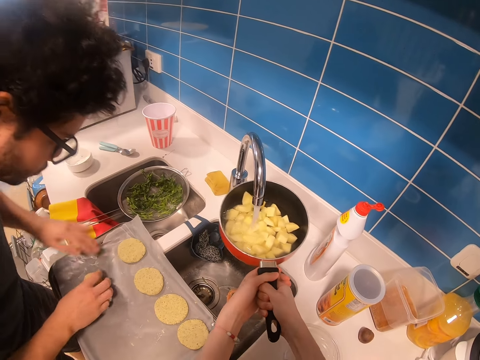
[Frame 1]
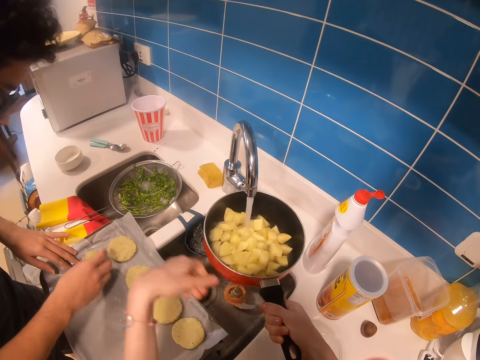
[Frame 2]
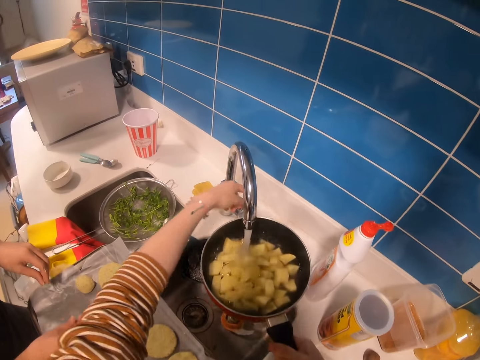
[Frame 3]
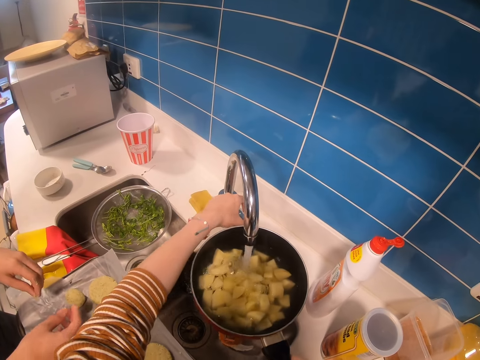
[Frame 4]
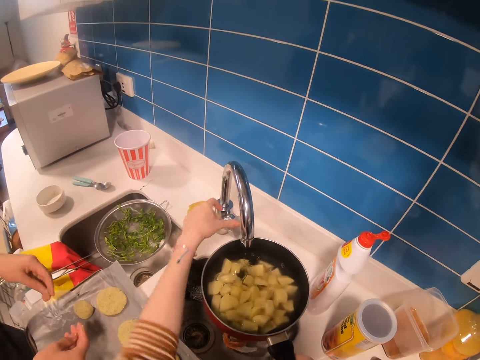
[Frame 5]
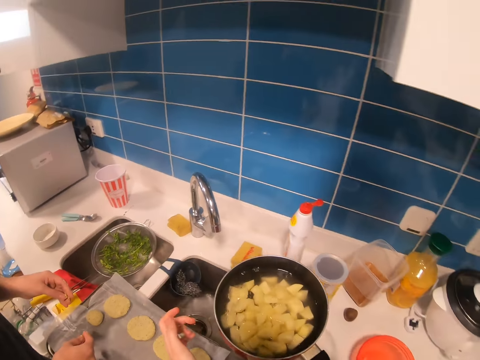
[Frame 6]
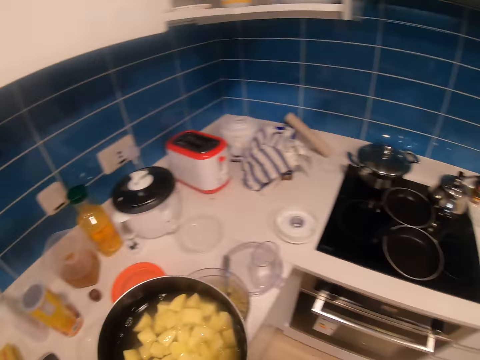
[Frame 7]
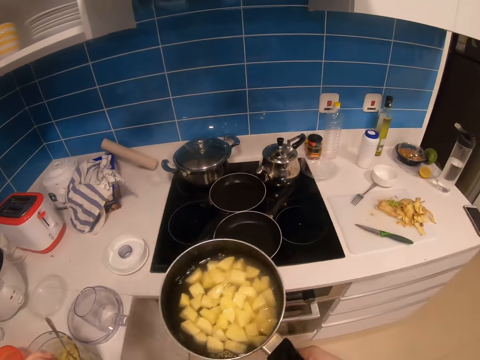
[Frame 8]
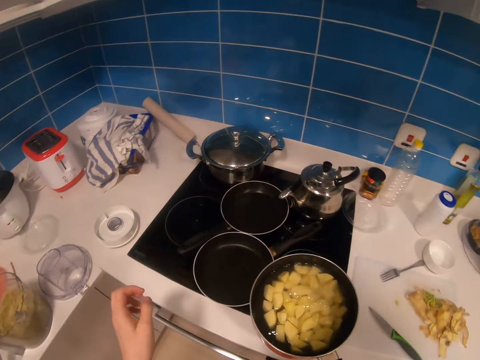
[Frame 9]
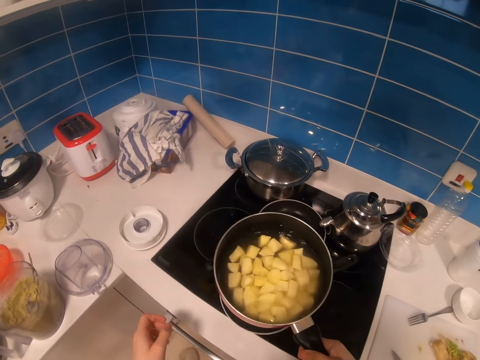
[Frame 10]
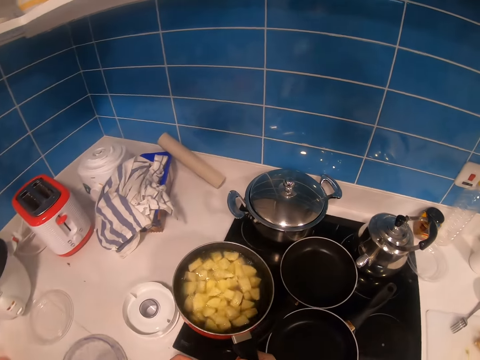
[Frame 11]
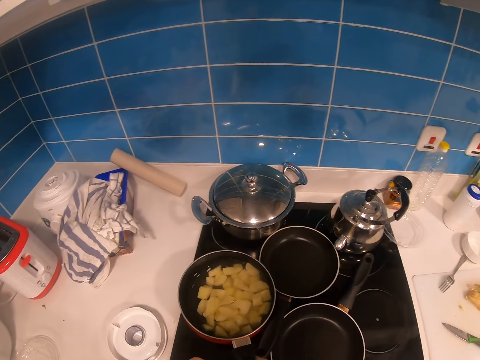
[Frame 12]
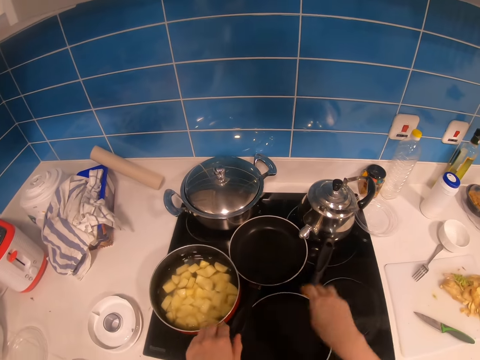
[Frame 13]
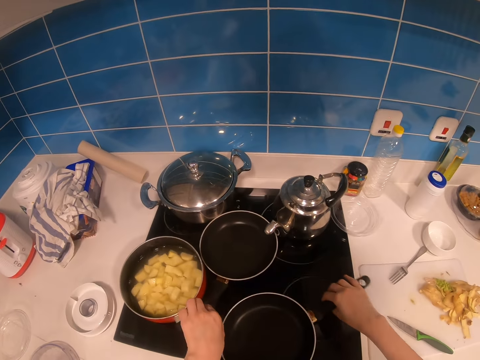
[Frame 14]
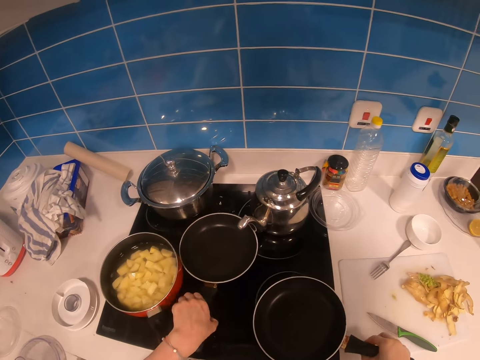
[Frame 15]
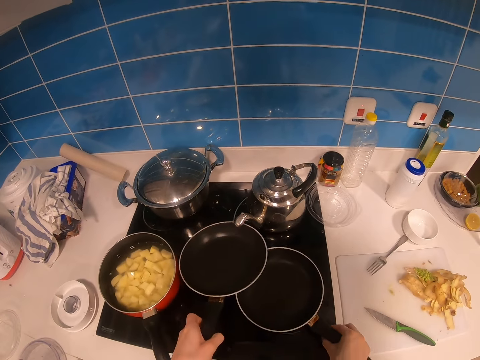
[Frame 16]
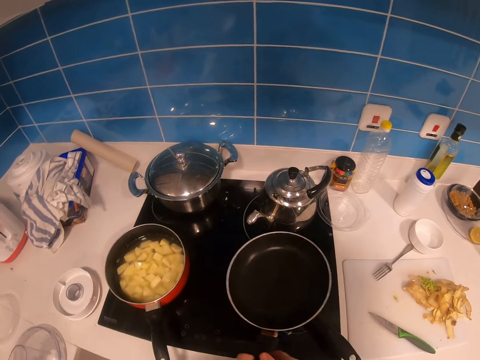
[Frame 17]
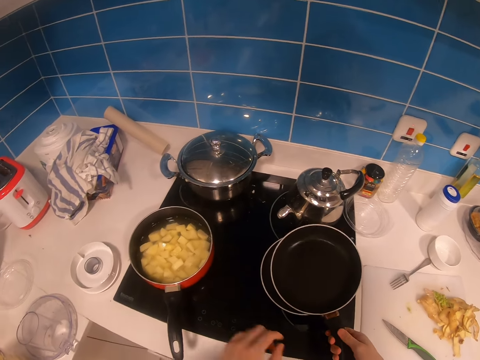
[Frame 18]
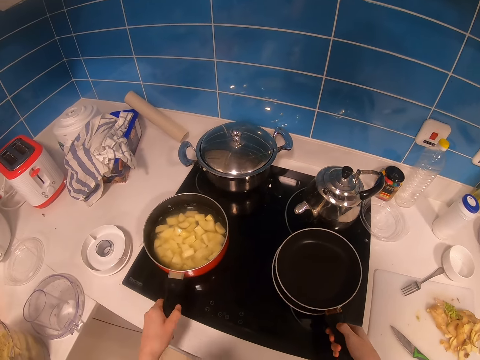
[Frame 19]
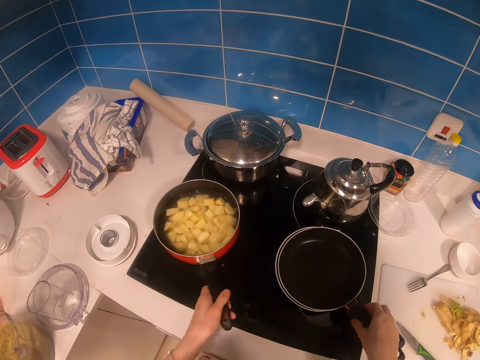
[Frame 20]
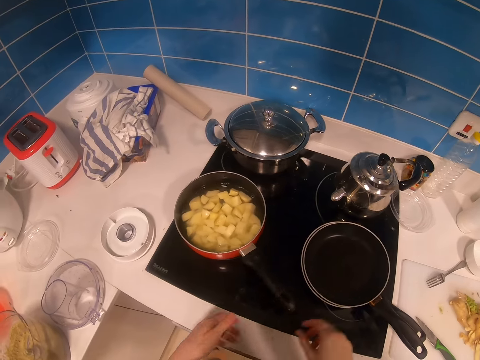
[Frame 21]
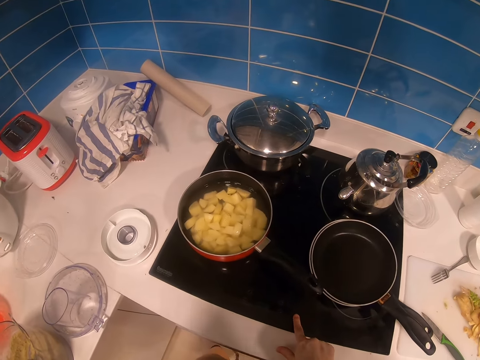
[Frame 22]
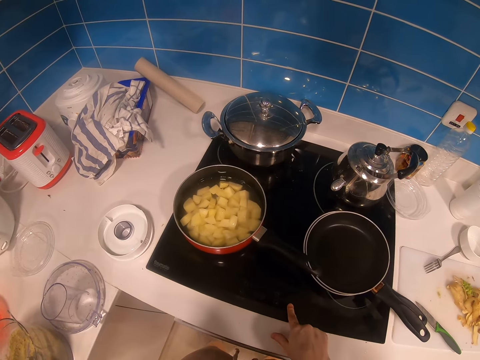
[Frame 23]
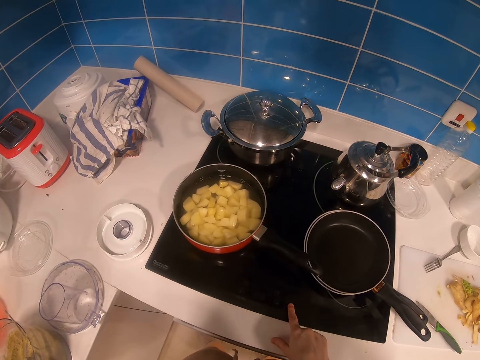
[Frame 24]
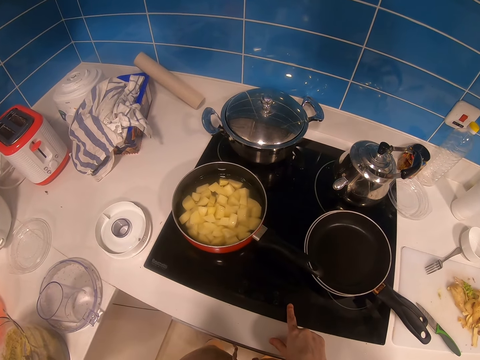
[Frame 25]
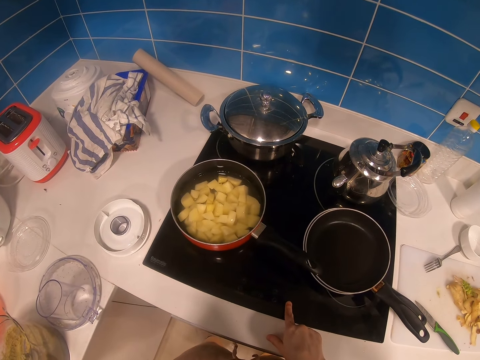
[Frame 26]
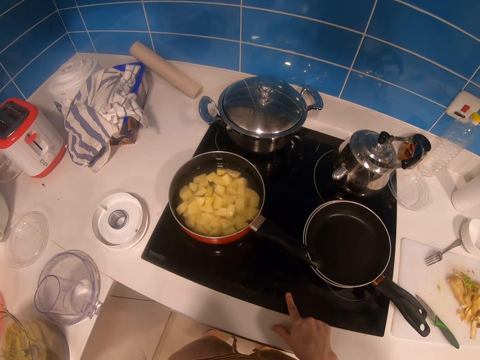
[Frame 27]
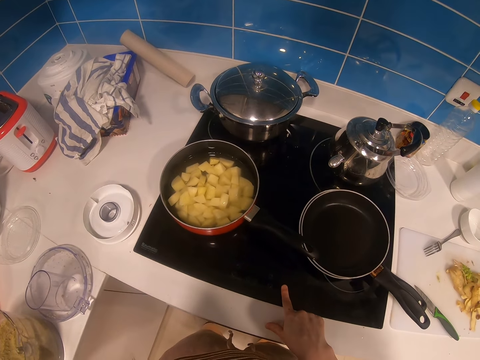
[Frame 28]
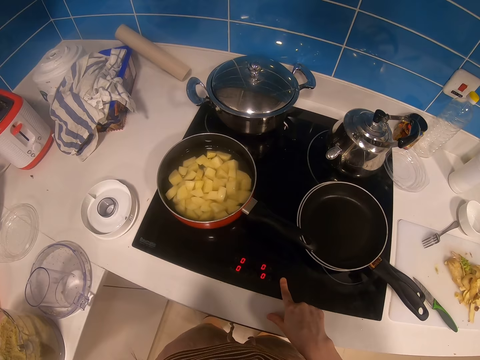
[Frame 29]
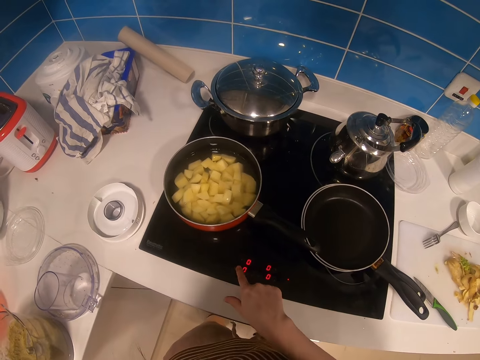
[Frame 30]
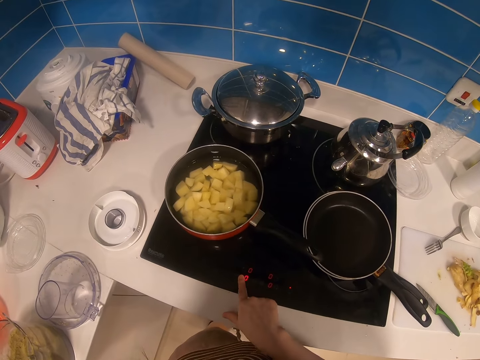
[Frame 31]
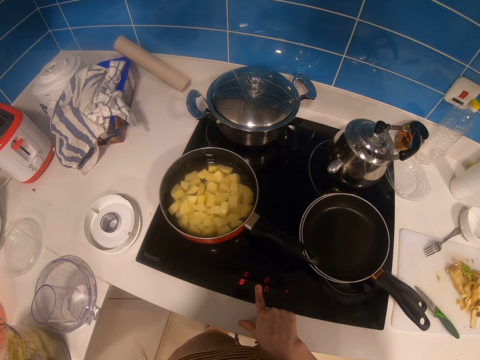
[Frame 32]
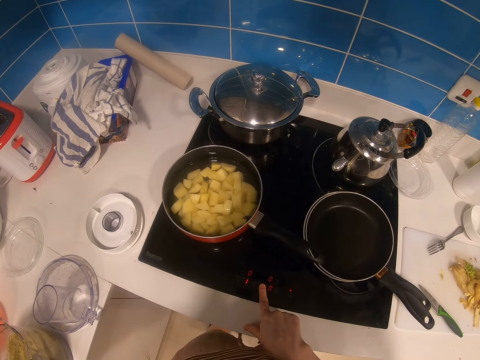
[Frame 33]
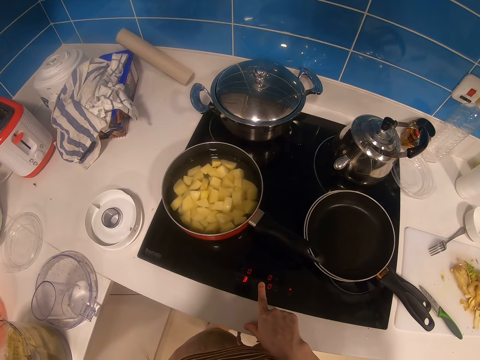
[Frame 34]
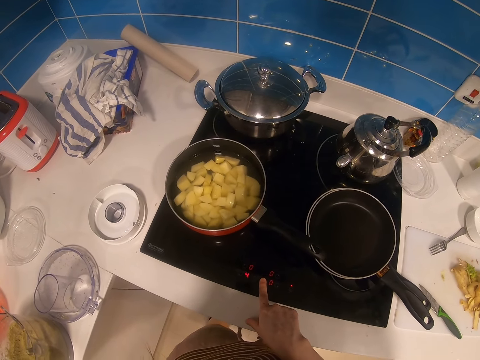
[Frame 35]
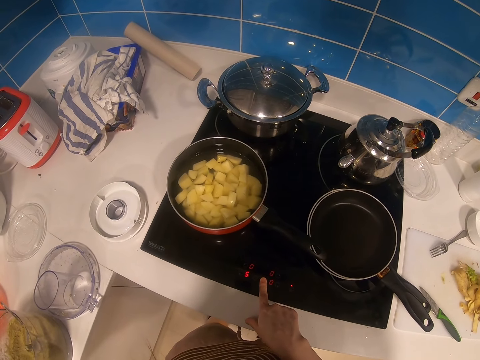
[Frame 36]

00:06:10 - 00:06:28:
The camera wearer closes the tap. She moves back to the cooker. She places the pan with Irish potatoes and water on the cooker. She moves other pans on the cooker and puts the pans together. She switches on the cooker. She presses the gas cooker button with her finger. She adjusts the cooker's heat.

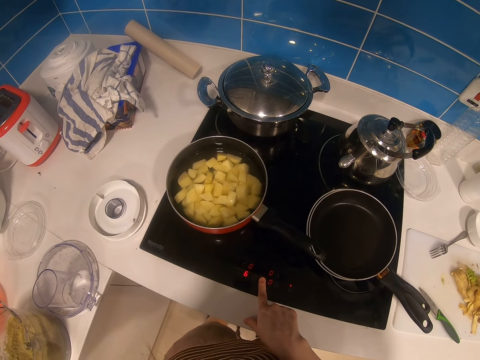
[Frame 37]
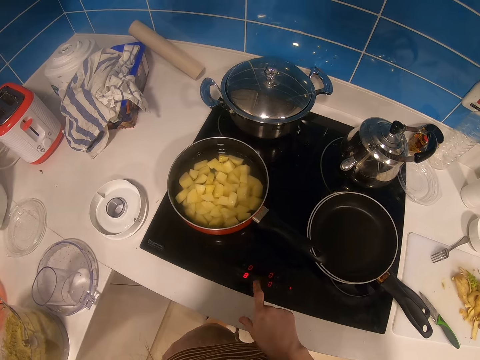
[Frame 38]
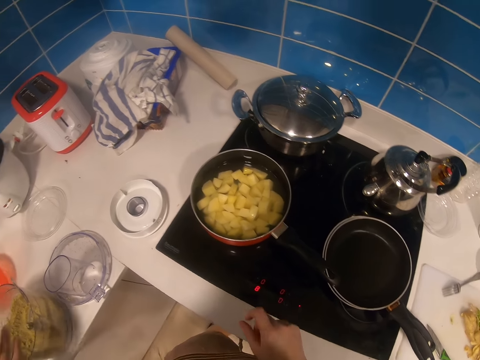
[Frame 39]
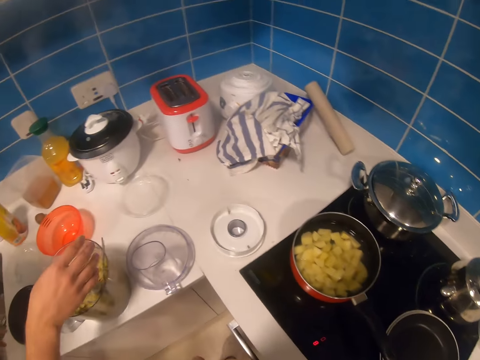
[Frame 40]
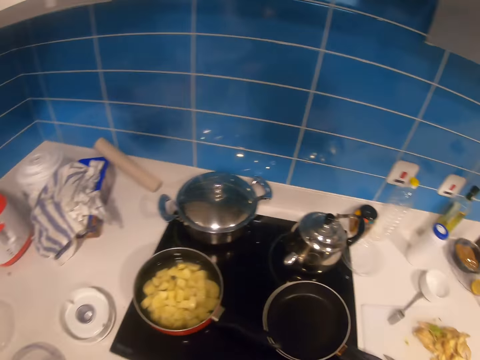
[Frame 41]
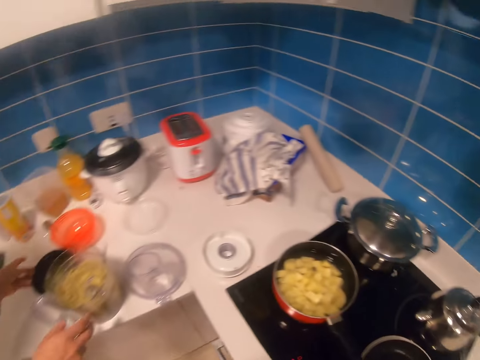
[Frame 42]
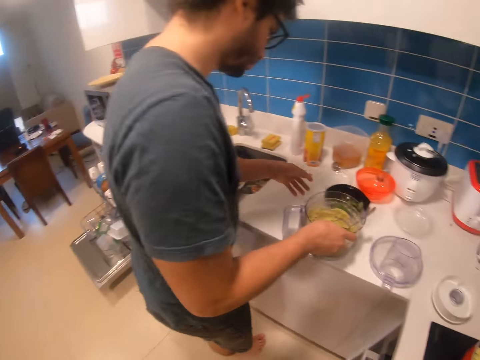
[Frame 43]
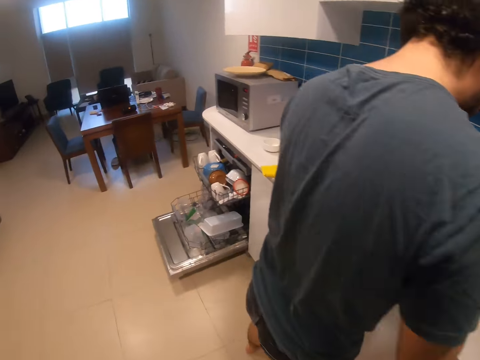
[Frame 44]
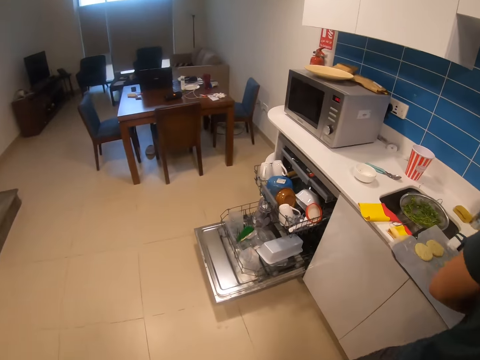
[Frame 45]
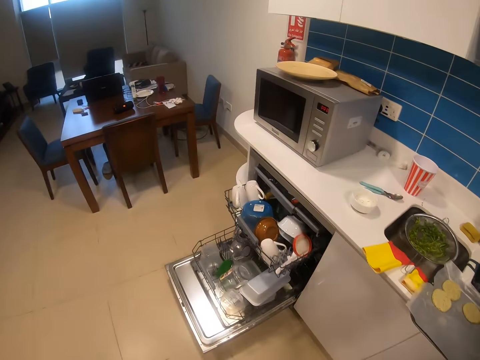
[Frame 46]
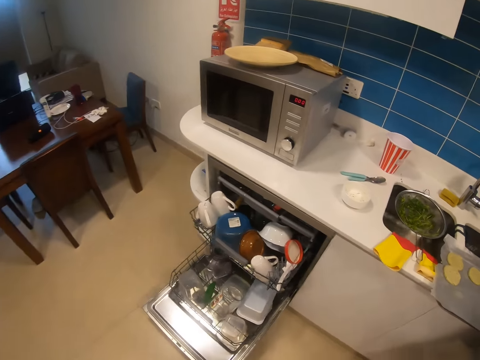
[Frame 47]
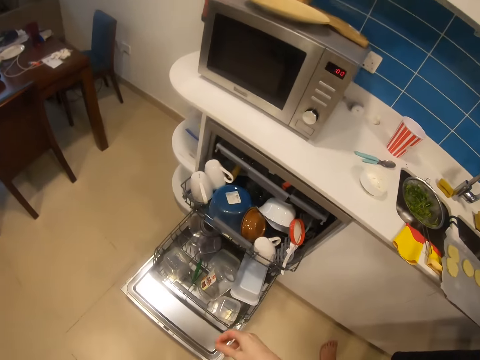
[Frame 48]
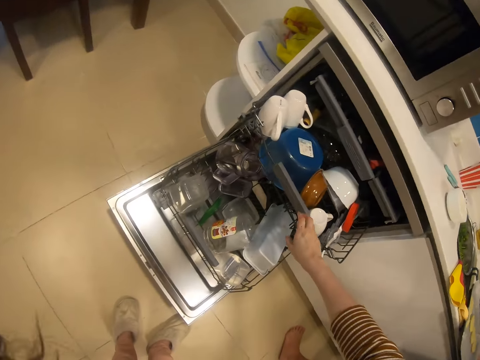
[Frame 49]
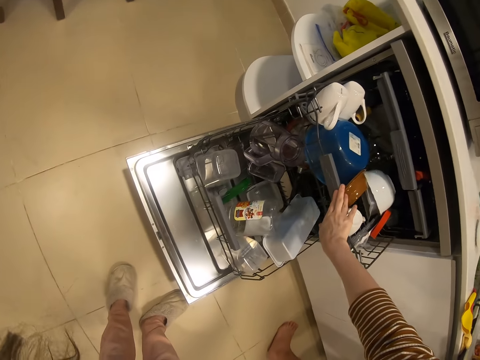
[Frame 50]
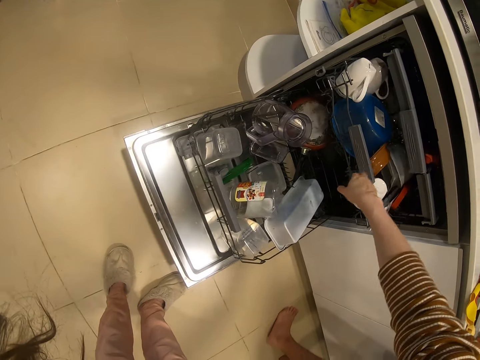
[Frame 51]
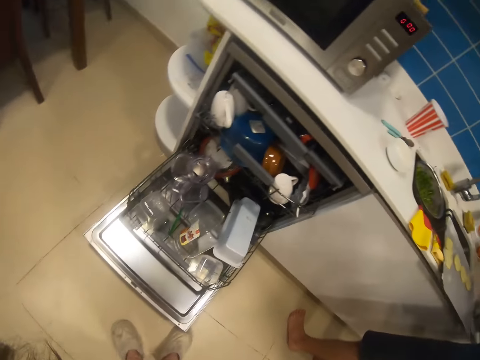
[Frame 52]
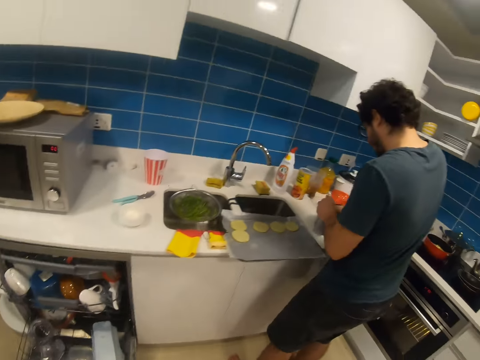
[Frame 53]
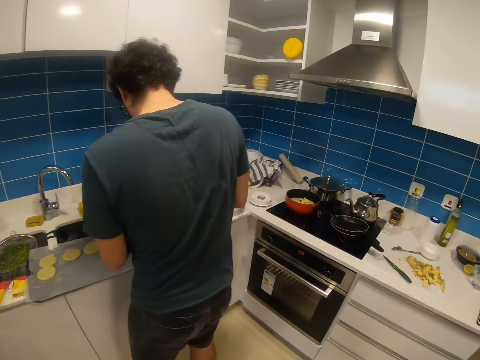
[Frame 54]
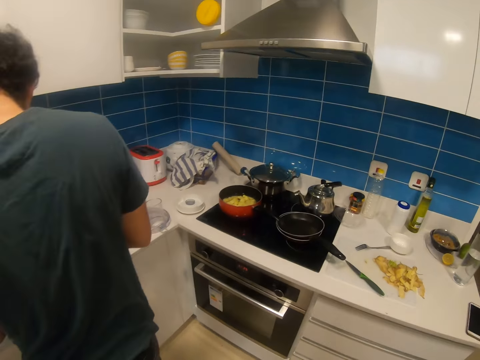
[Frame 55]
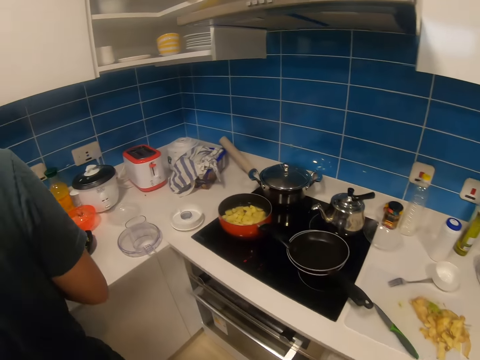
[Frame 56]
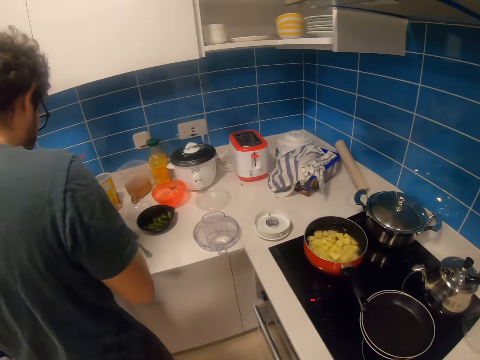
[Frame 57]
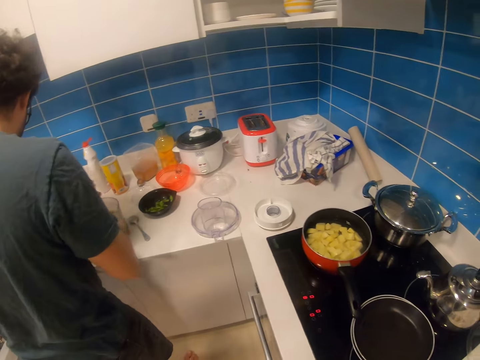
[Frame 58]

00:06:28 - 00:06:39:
The camera wearer moves around the kitchen. They close a drawer on a cabinet. They move back to the cooker.
